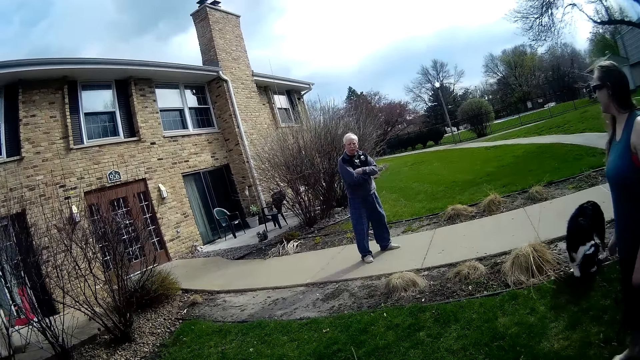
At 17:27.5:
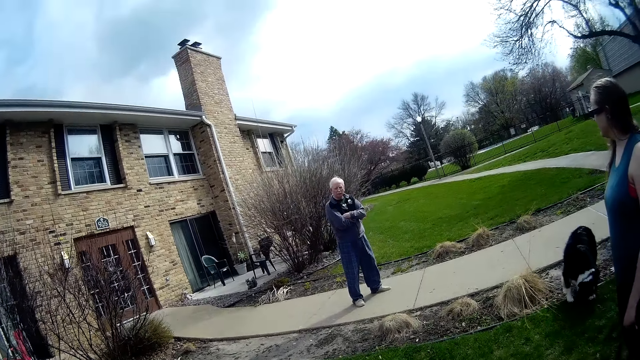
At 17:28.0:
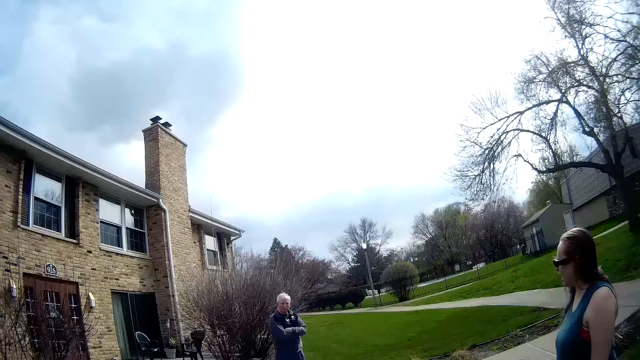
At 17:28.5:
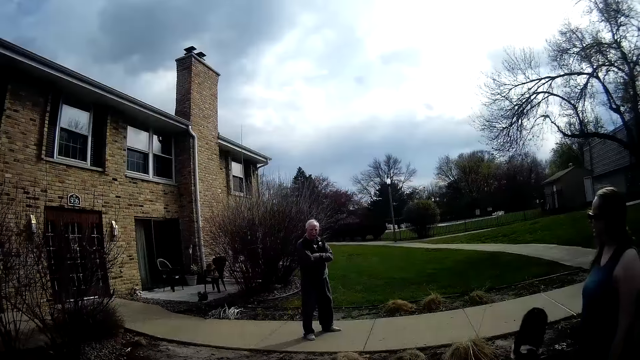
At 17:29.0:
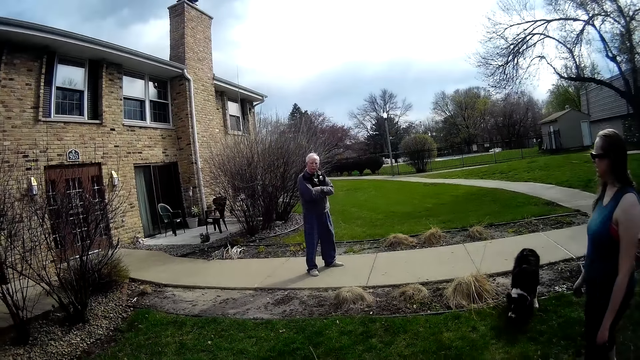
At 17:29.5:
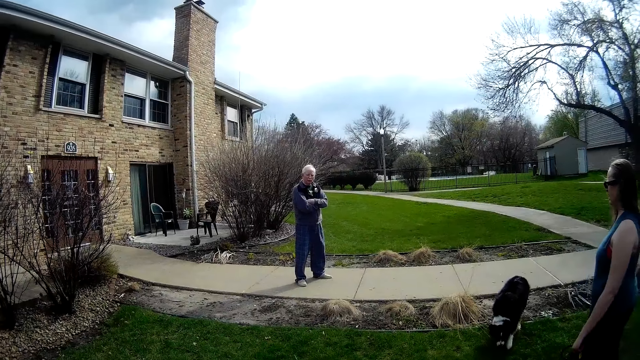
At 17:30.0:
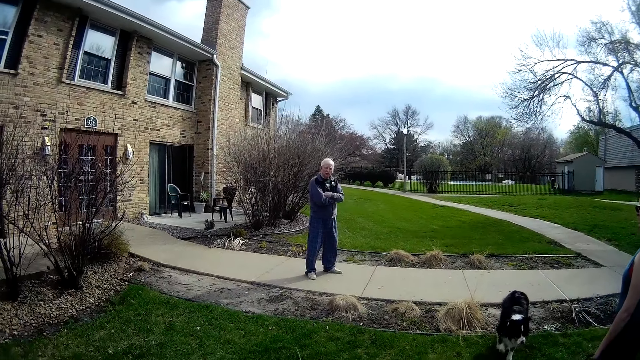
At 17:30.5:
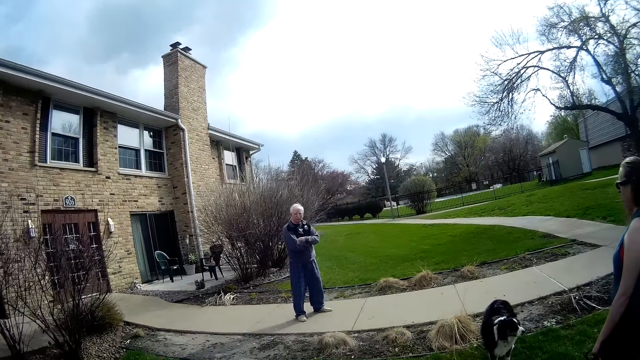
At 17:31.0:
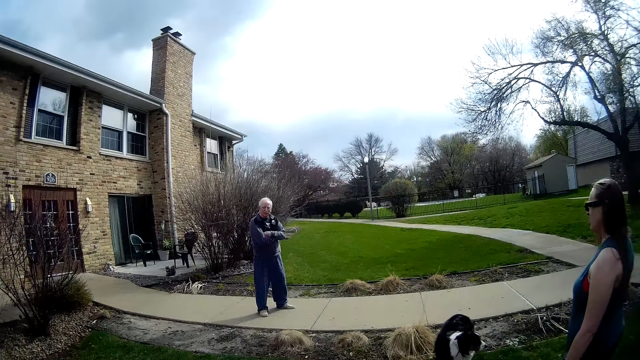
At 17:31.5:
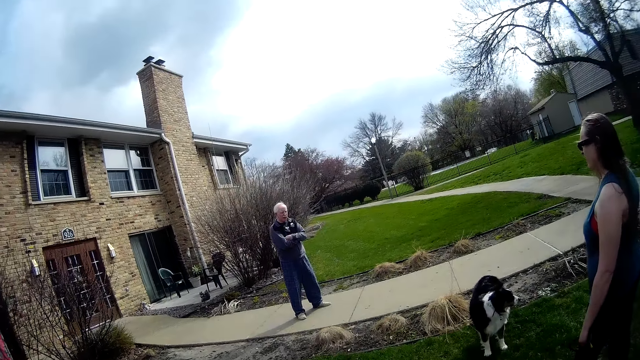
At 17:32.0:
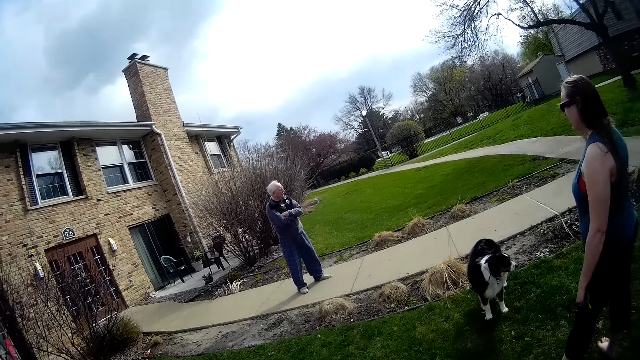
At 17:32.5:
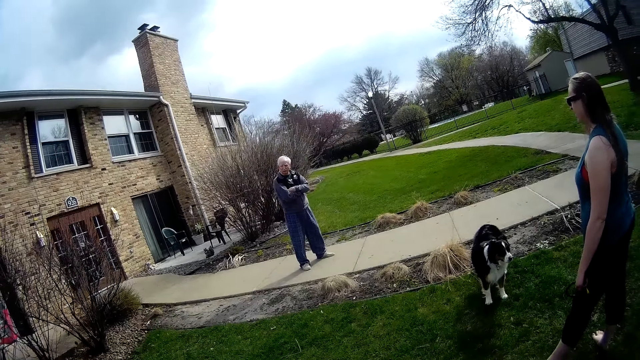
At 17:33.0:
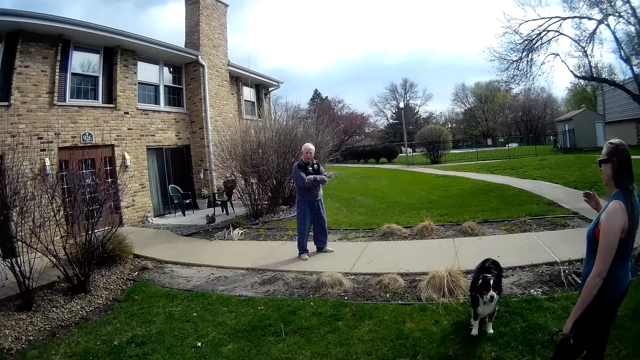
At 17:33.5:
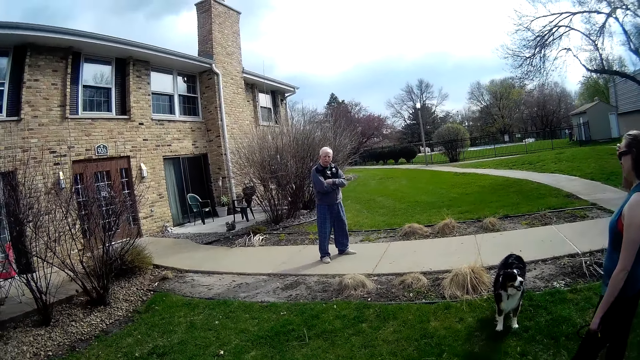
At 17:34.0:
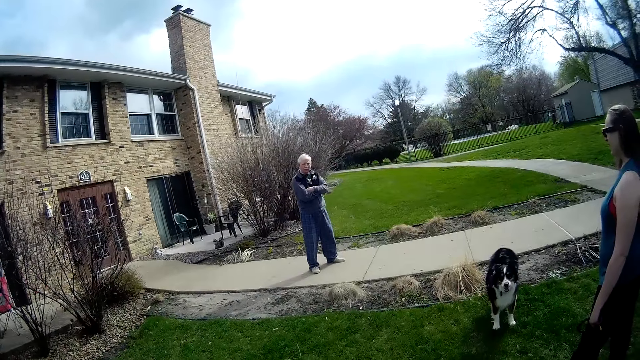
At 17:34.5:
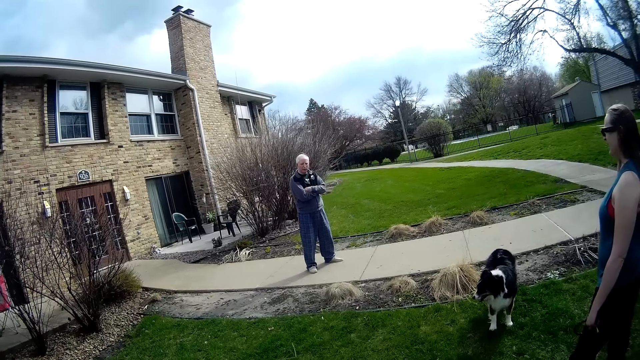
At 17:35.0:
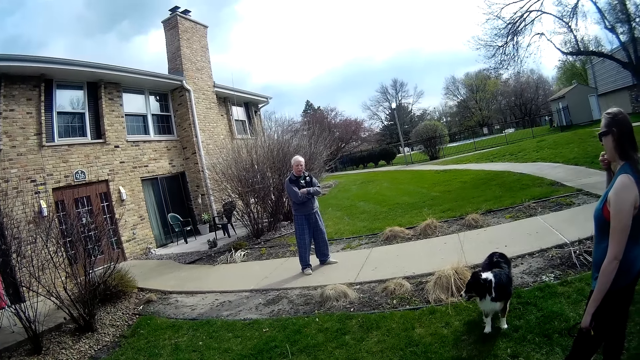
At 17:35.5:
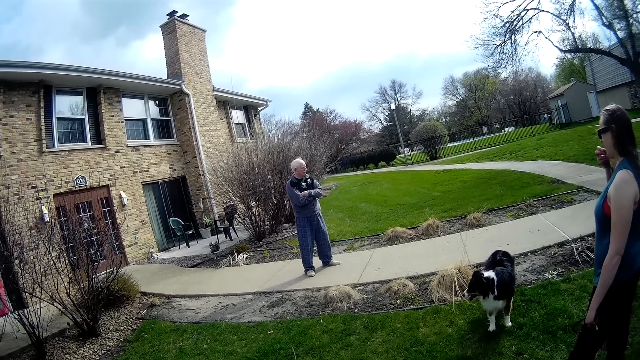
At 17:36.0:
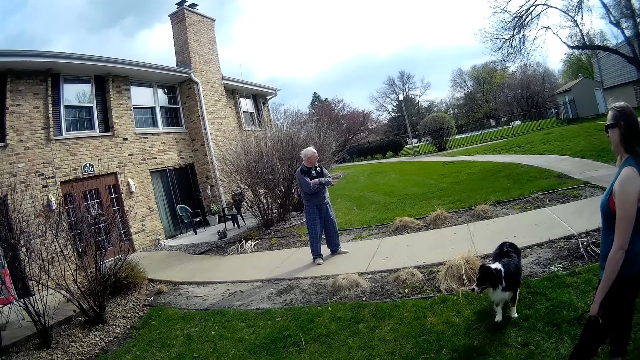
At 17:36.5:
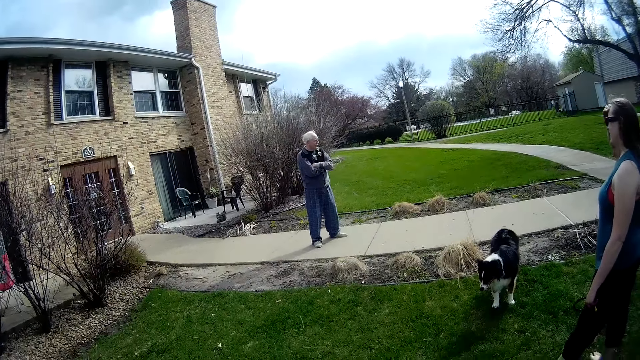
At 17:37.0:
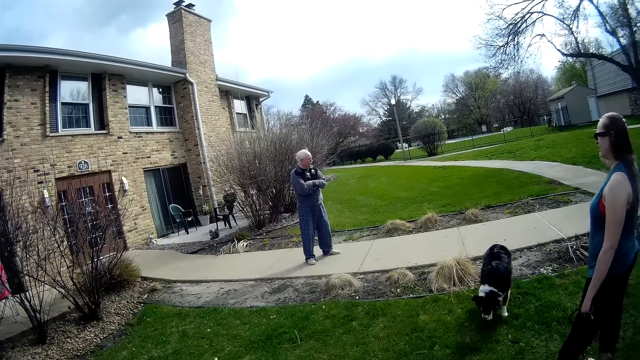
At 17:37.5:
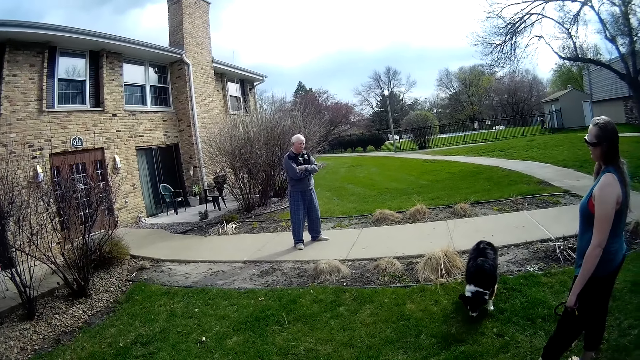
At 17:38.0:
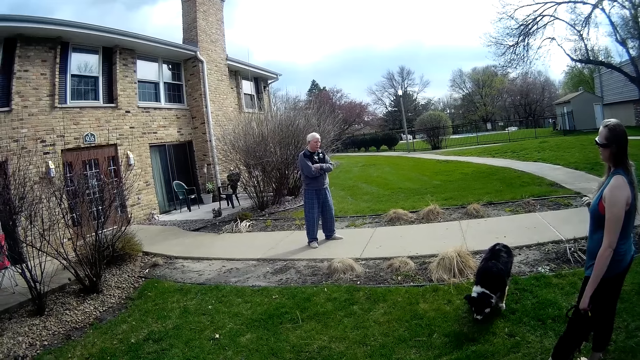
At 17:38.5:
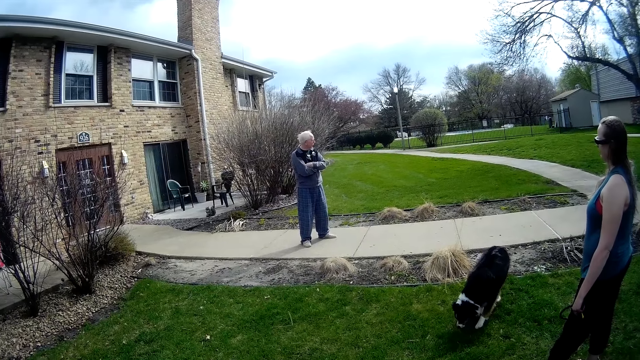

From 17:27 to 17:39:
A person talks to the camera wearer. The woman touches her hair with her right hand. Another person touches her hair. The dog sniffs the lawn with its nose.

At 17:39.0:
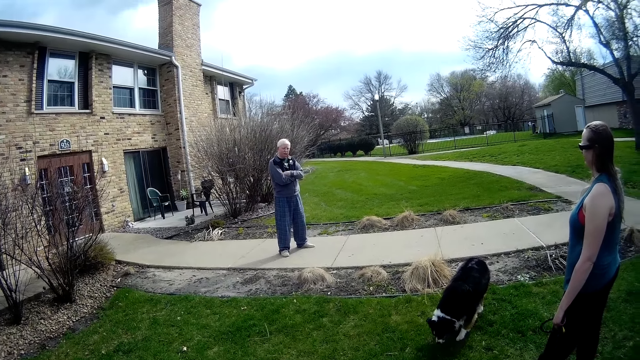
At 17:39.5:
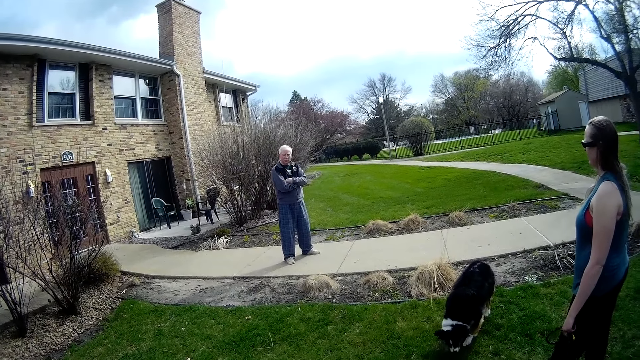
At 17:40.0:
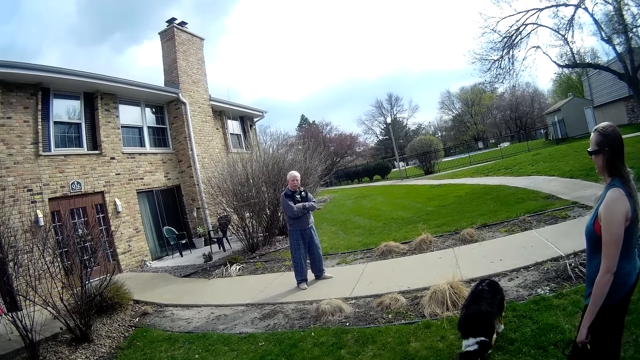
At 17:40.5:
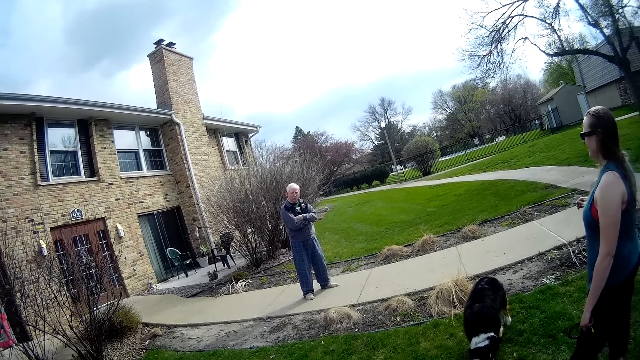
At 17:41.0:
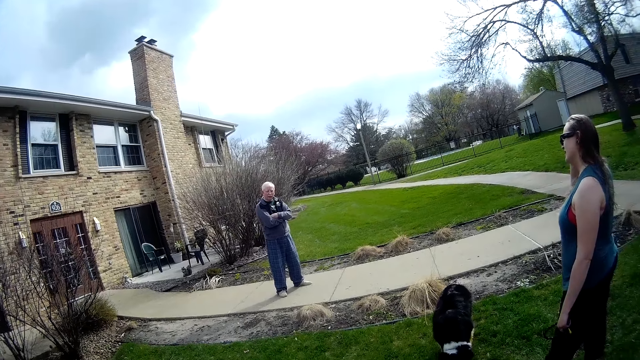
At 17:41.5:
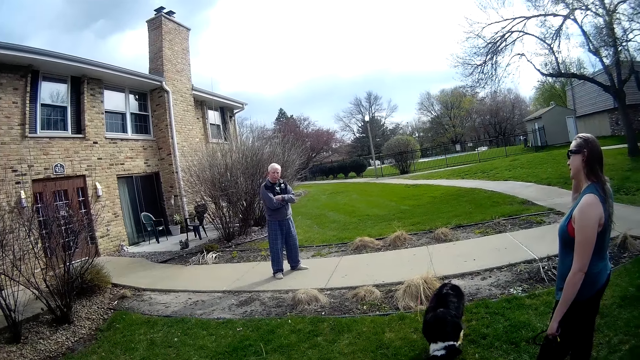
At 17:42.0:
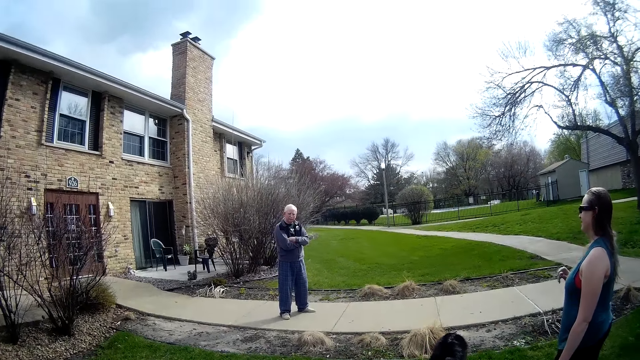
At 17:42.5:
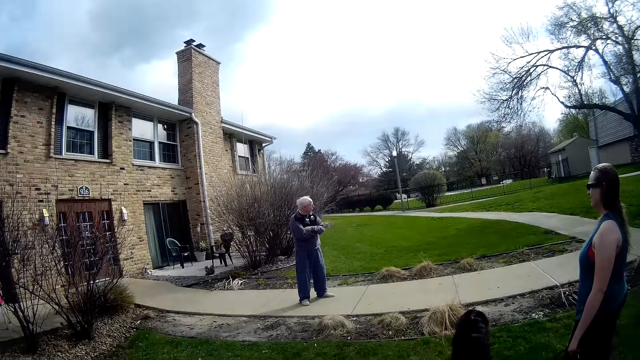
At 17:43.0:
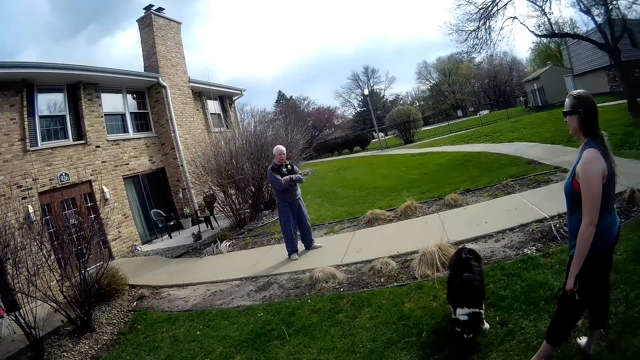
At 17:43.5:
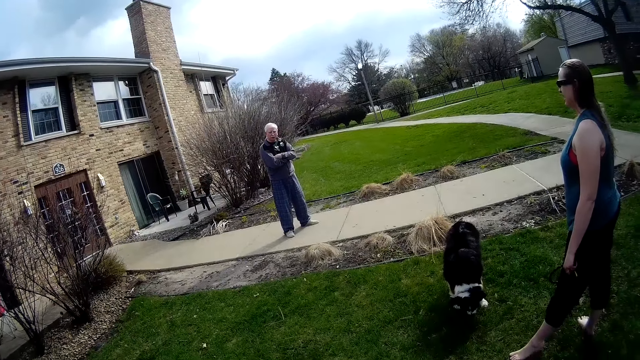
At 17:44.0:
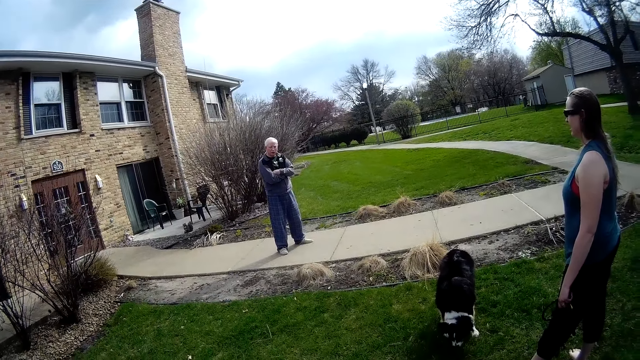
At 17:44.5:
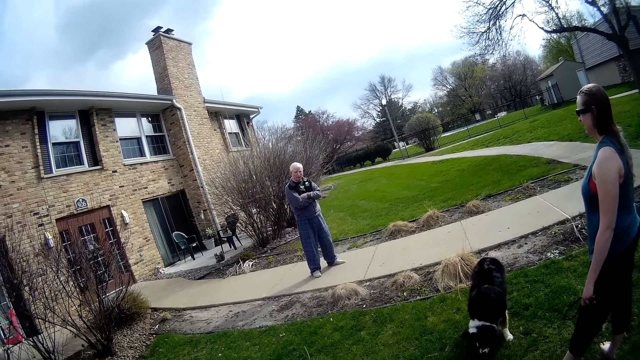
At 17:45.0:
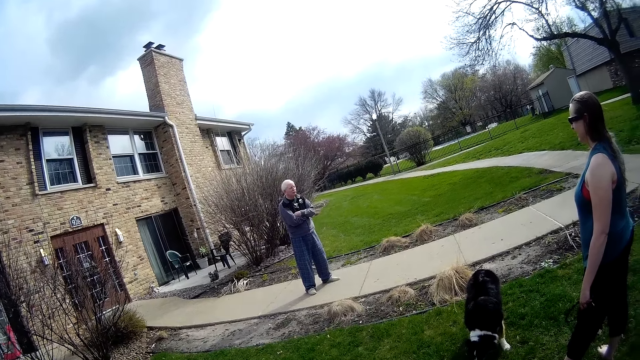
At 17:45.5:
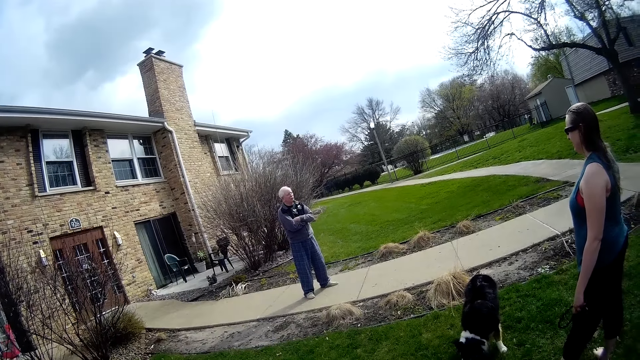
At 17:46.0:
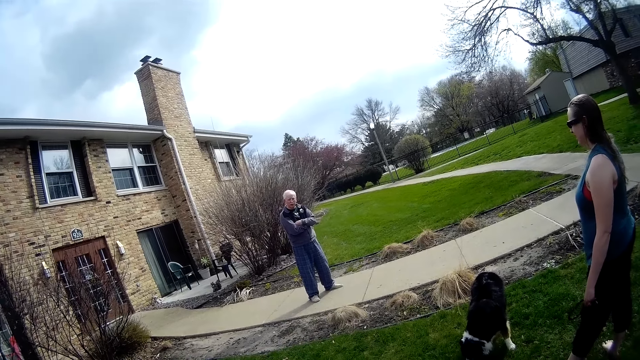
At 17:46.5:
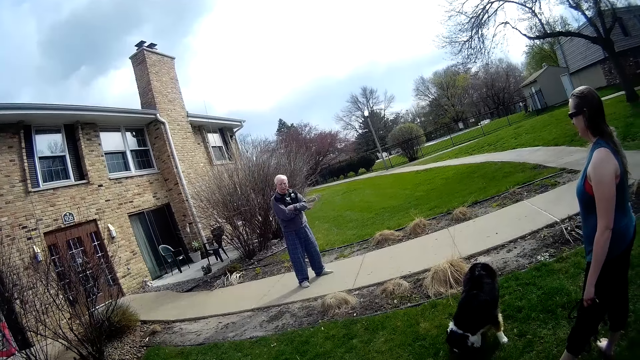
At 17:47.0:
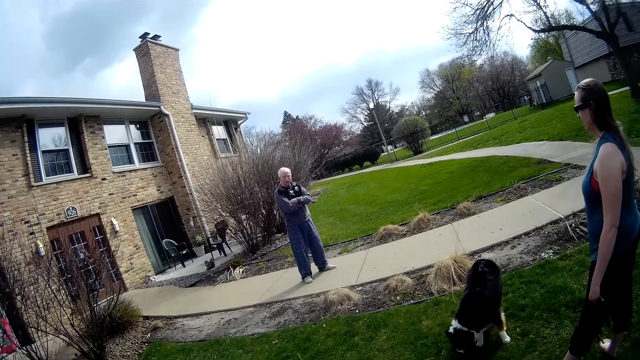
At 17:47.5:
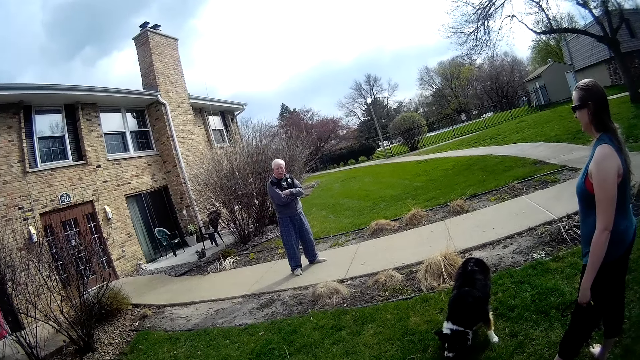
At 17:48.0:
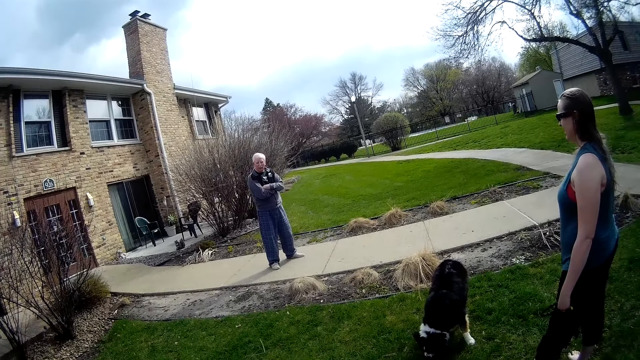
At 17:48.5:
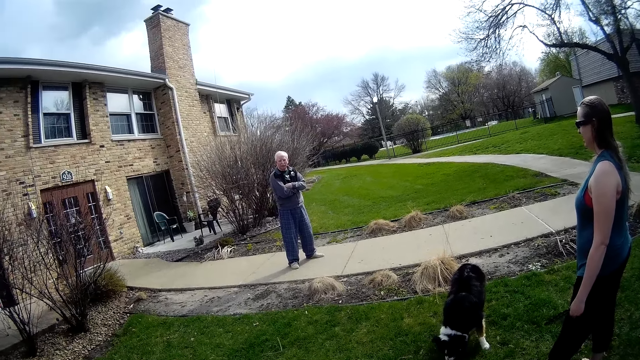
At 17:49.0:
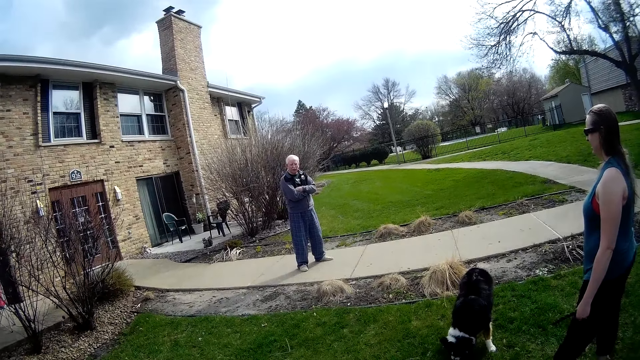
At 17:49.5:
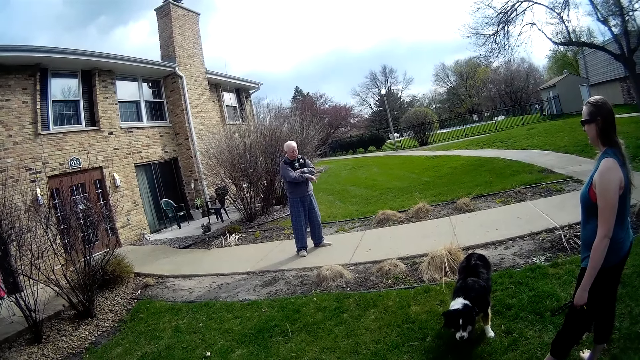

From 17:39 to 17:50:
A person talks to the camera wearer and another person. The woman adjusts a pair of glasses on her head with her right hand. The man unfolds his right arm.
